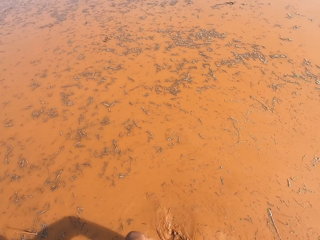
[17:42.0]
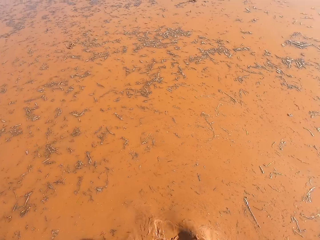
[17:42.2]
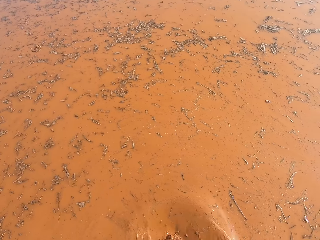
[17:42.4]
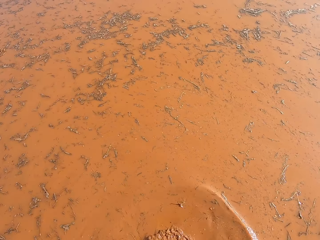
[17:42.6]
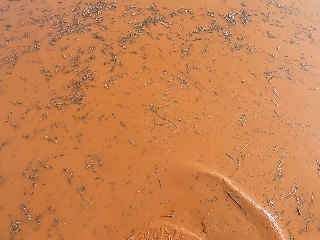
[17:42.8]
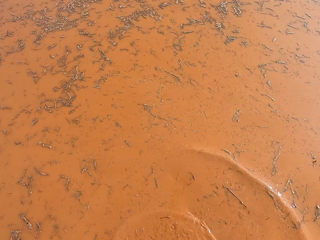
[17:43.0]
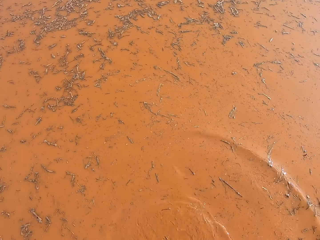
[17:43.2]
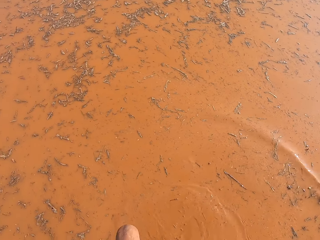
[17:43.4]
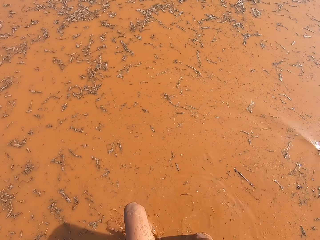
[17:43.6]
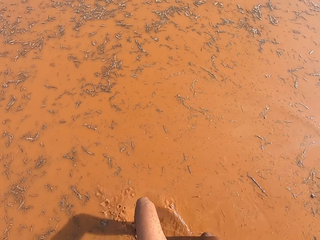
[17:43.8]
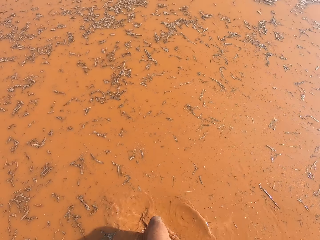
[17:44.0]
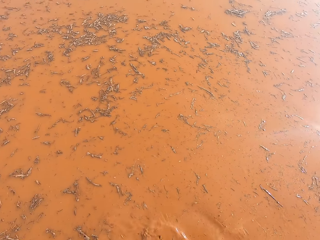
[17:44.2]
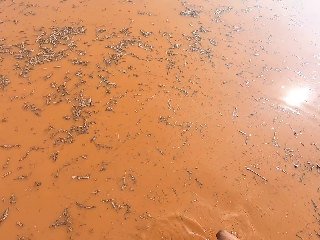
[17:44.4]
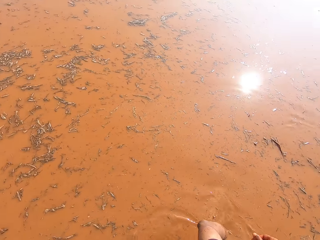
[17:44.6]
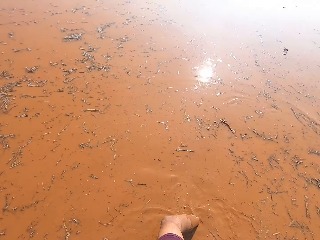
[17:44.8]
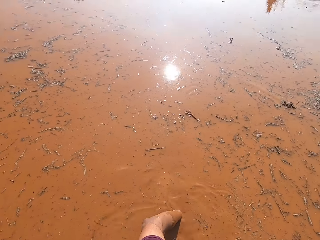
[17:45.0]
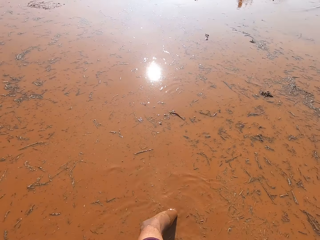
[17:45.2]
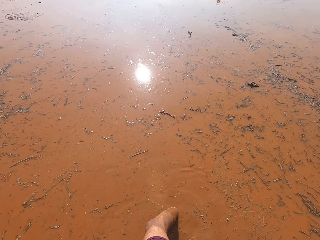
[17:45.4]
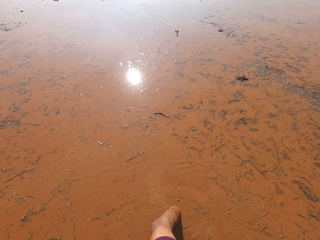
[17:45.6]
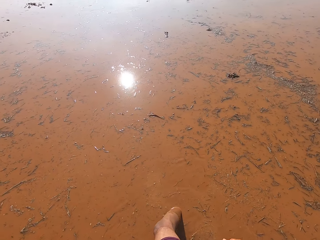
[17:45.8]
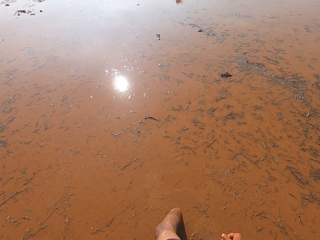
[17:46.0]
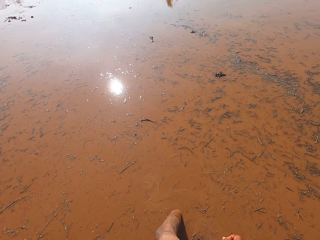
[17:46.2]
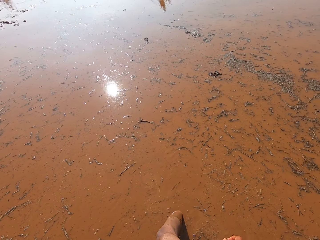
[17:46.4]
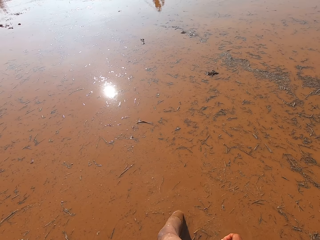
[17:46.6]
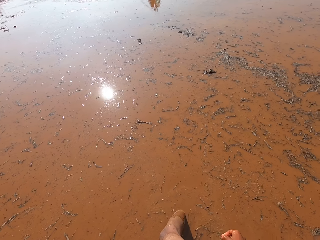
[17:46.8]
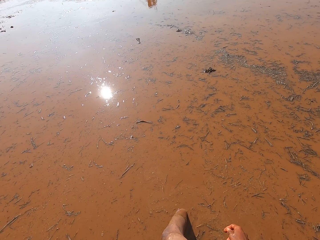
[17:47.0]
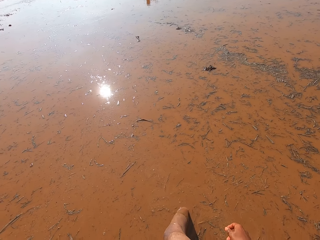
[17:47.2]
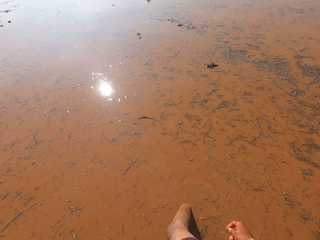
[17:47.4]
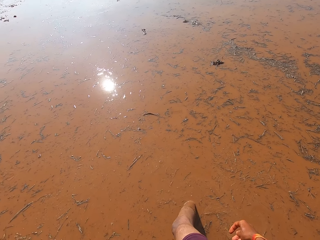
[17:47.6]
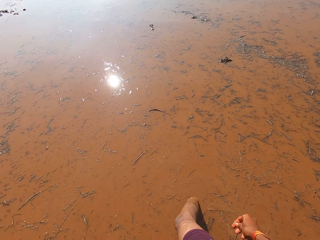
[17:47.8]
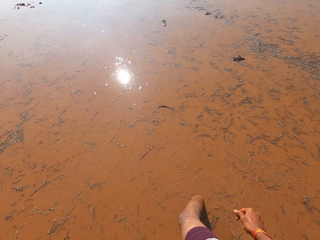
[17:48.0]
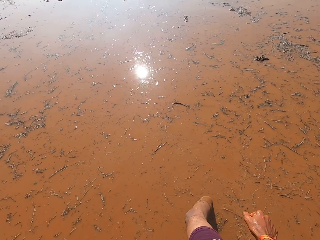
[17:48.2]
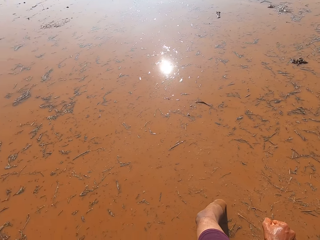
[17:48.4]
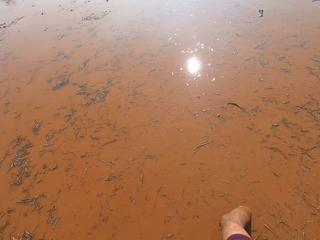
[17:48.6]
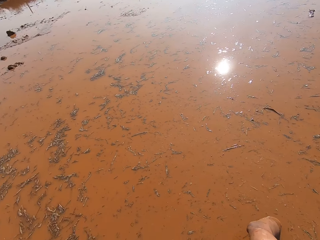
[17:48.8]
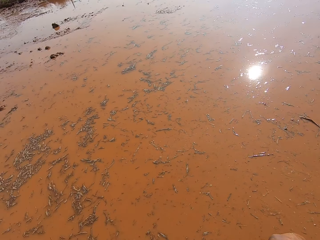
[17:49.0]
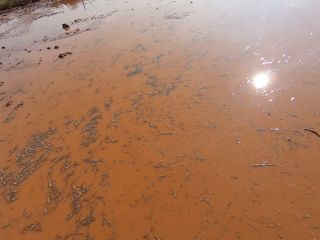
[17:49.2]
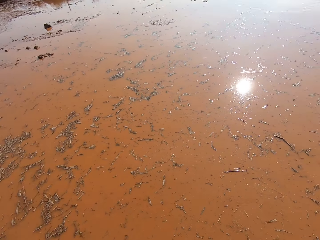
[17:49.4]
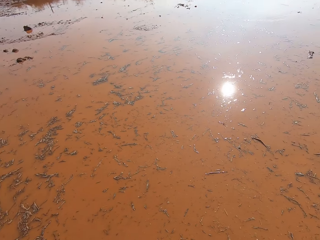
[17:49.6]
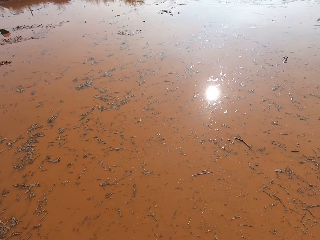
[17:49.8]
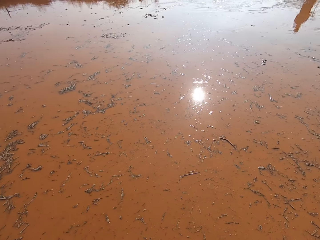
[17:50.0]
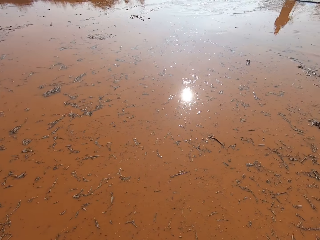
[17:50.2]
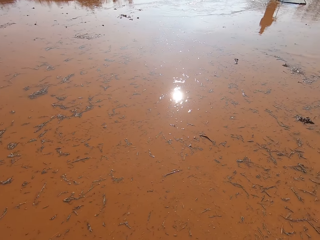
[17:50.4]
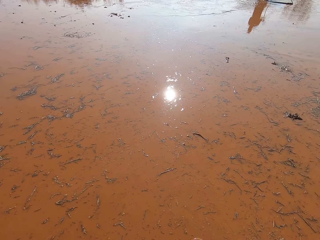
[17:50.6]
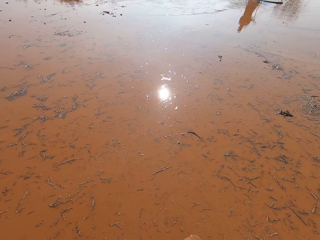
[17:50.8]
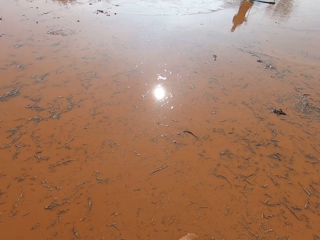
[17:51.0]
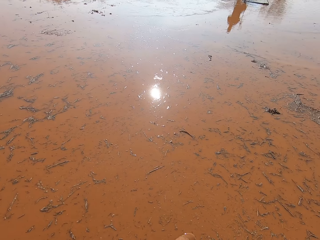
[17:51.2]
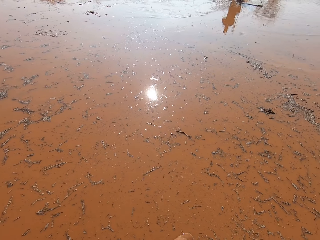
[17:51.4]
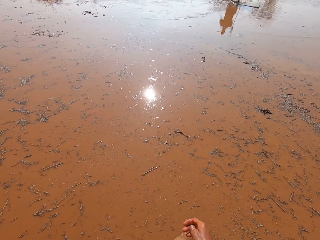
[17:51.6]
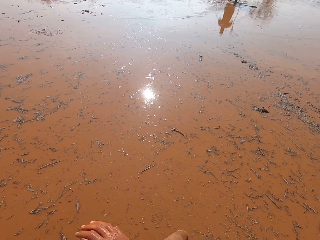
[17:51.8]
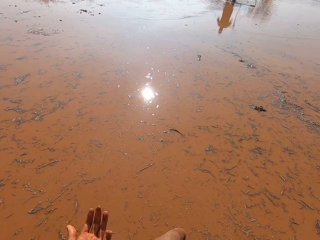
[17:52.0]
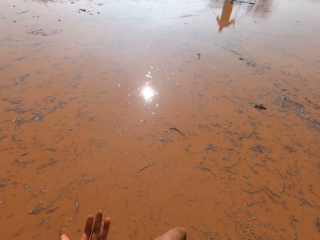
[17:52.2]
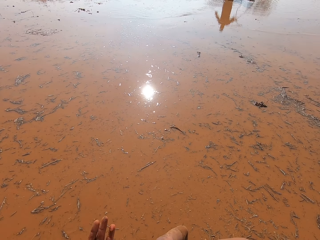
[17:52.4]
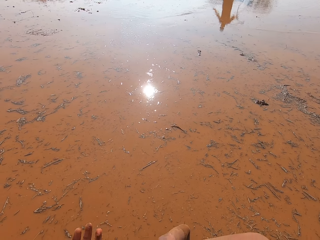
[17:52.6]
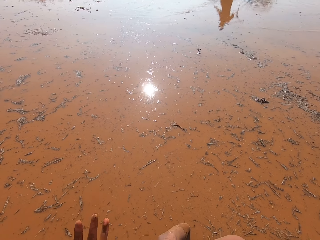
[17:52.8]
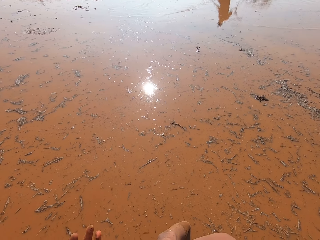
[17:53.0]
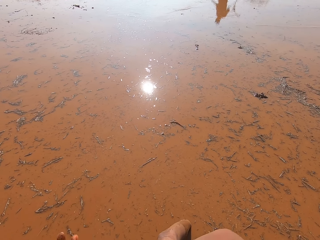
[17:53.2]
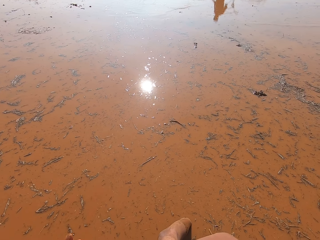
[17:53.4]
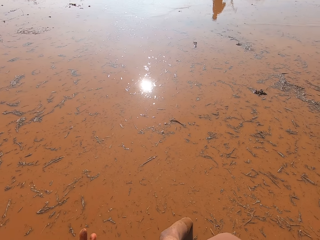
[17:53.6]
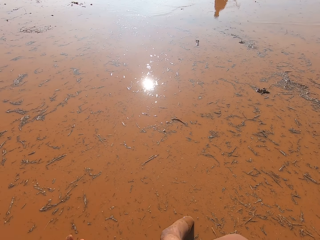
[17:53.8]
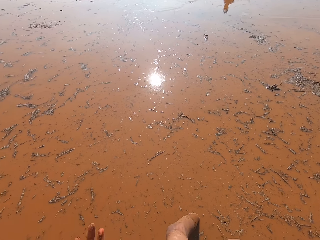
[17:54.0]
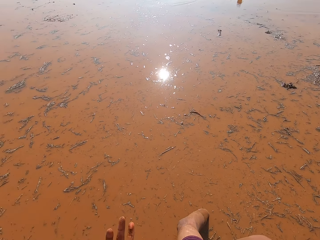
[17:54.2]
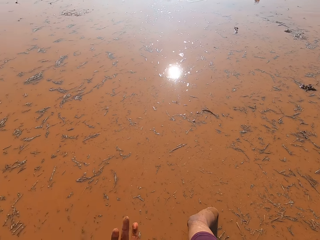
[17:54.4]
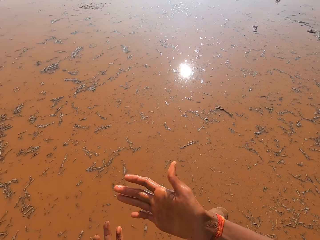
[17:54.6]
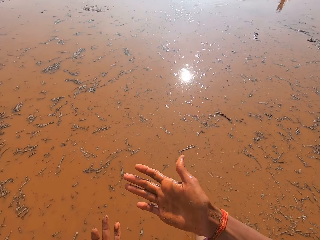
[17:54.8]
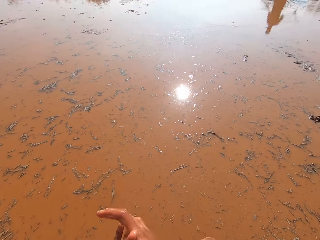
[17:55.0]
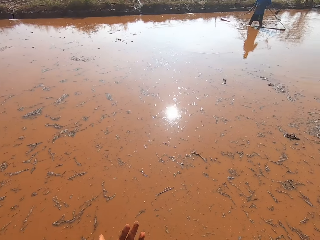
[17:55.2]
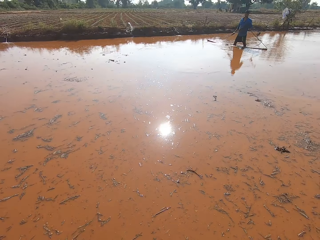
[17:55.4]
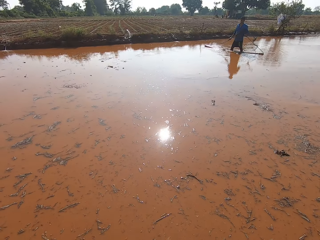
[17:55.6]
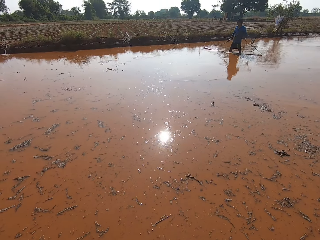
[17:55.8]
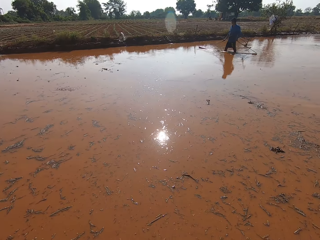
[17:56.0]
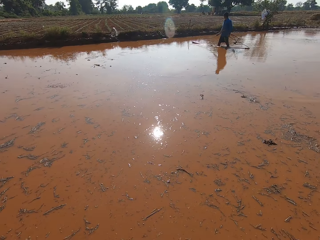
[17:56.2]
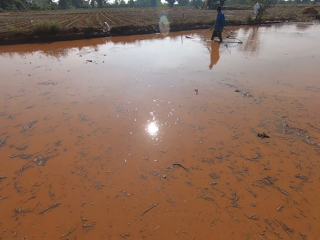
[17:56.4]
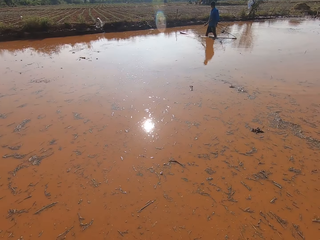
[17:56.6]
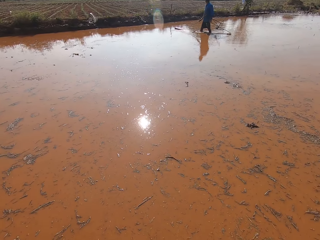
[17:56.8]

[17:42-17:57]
The camera wearer interacts with the man. They talk. They rub their hands together. The man talks.

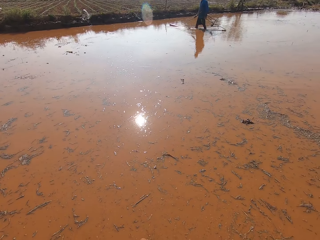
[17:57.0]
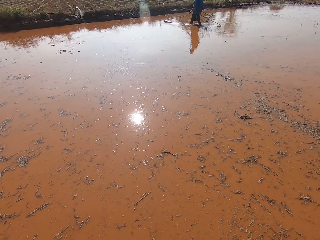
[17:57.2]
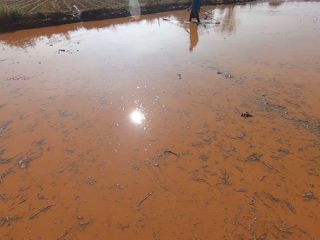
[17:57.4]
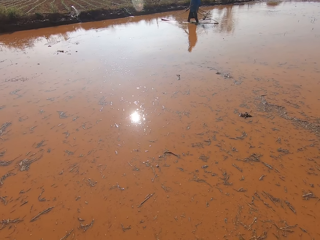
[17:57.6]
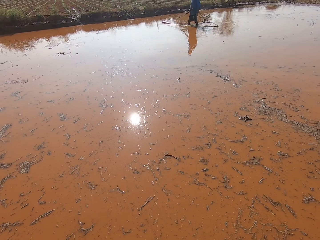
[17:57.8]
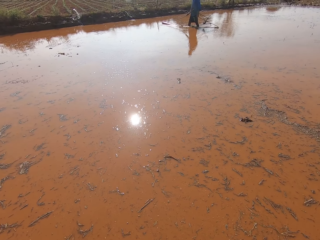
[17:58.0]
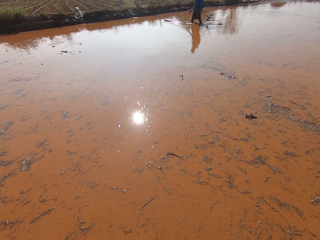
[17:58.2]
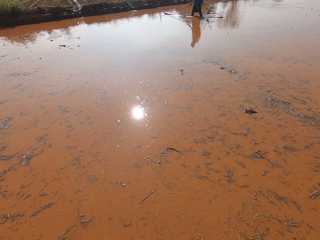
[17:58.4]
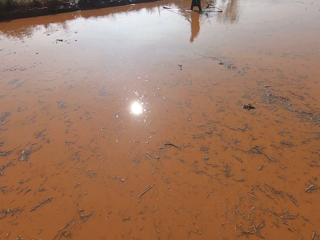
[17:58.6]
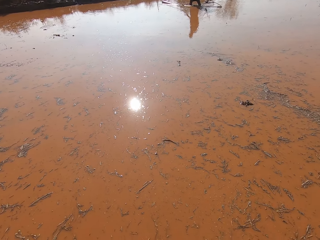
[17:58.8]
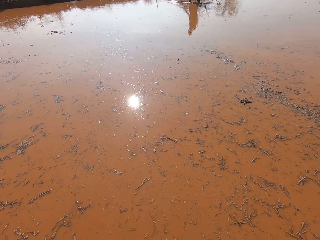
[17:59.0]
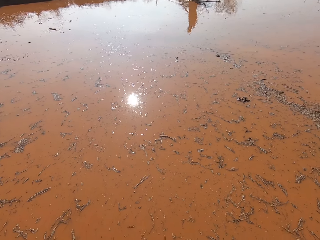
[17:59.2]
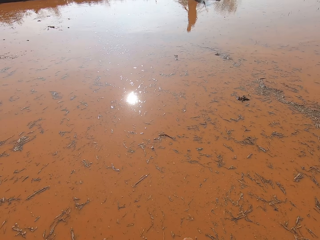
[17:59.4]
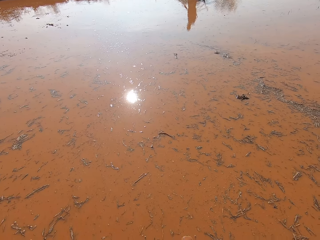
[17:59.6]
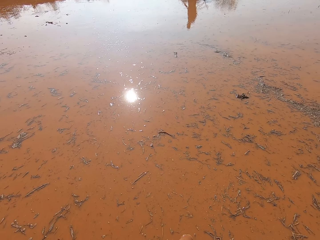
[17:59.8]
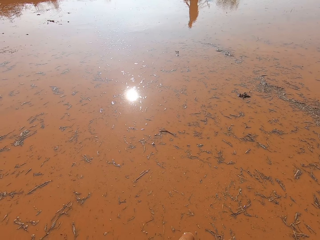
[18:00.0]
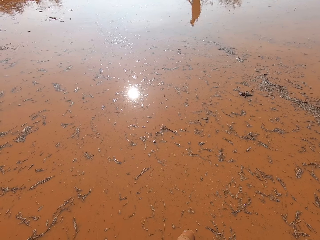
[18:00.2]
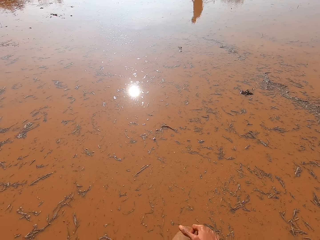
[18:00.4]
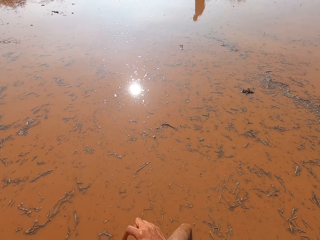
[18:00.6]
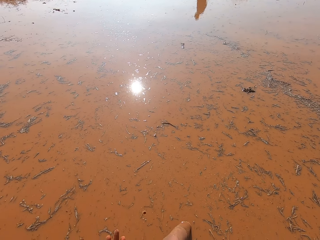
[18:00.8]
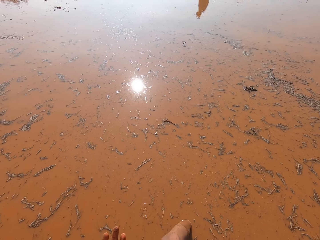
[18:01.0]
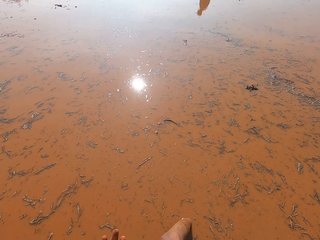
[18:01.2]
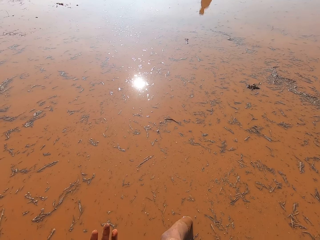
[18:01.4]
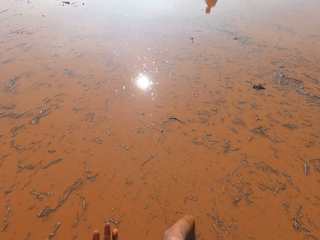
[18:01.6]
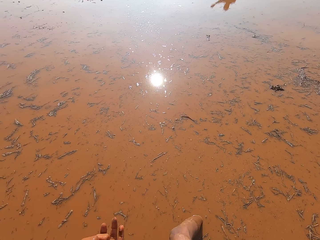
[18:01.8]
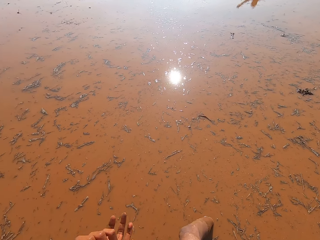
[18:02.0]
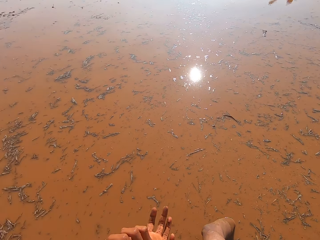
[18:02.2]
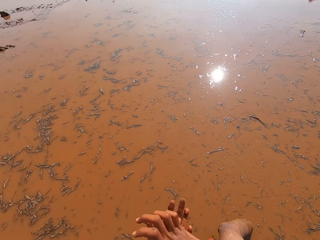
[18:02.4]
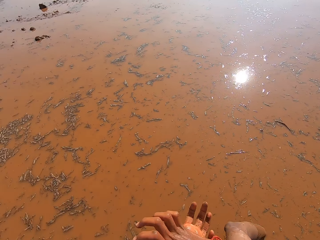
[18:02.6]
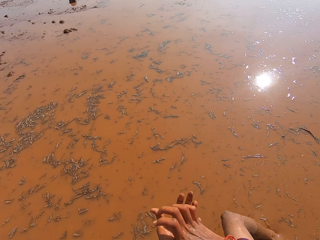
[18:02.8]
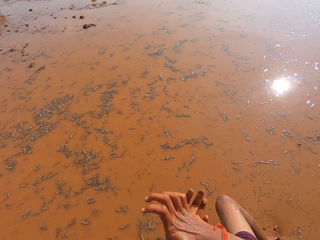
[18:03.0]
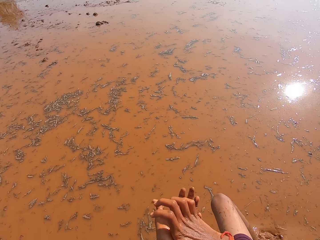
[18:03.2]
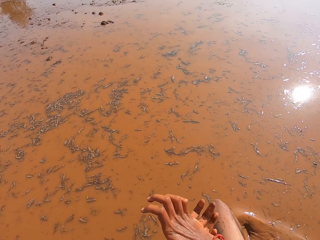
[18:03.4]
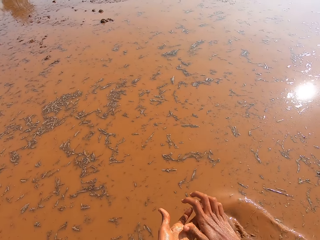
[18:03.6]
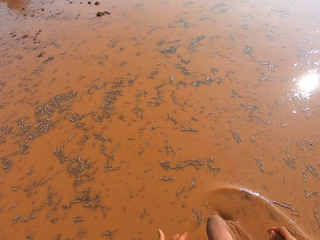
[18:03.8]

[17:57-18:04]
The camera wearer walks around.
